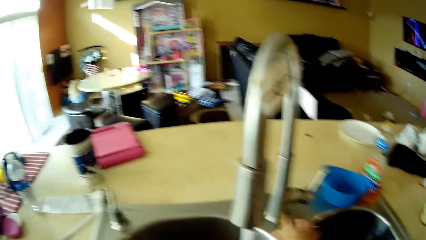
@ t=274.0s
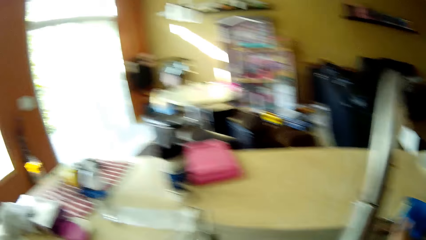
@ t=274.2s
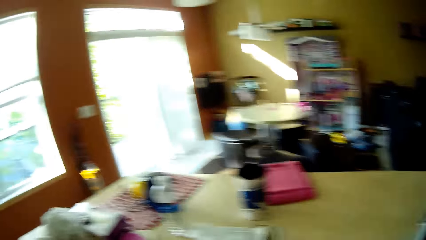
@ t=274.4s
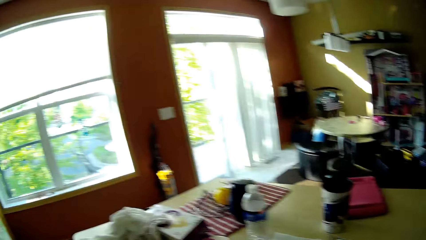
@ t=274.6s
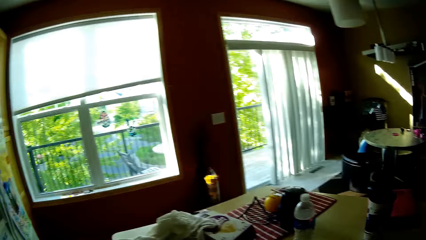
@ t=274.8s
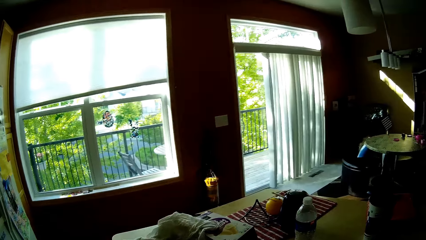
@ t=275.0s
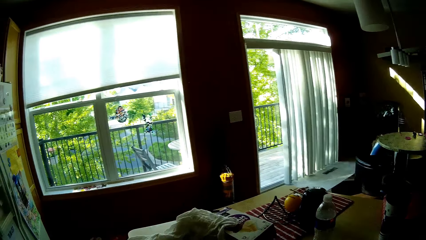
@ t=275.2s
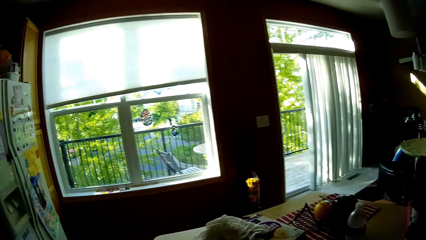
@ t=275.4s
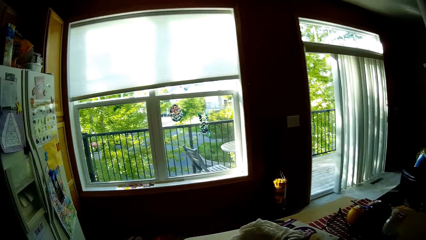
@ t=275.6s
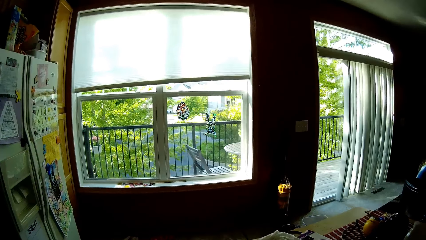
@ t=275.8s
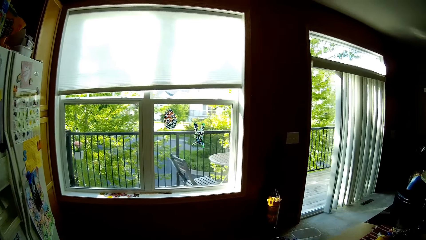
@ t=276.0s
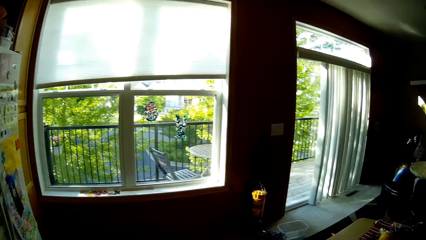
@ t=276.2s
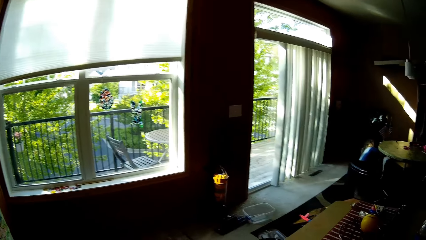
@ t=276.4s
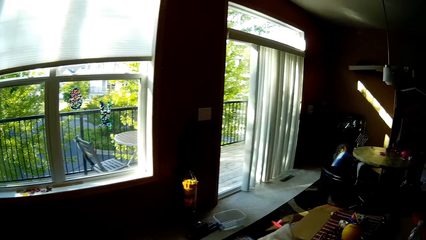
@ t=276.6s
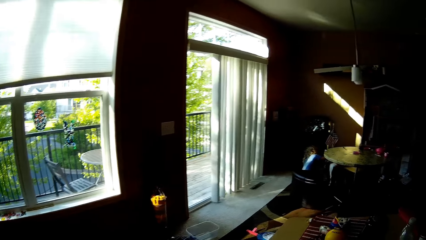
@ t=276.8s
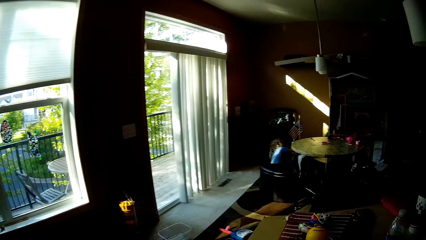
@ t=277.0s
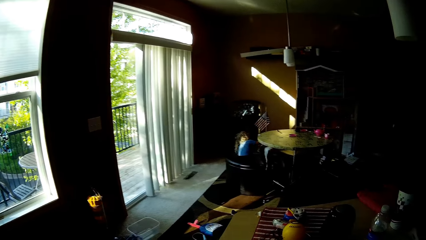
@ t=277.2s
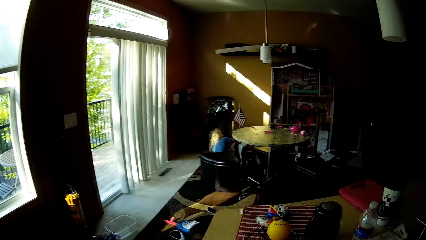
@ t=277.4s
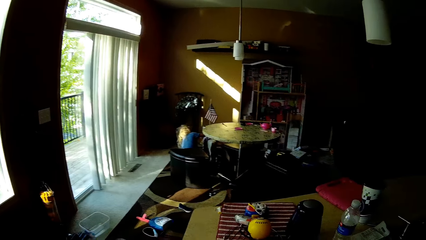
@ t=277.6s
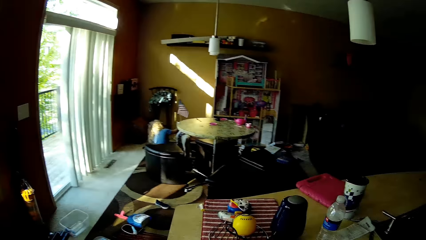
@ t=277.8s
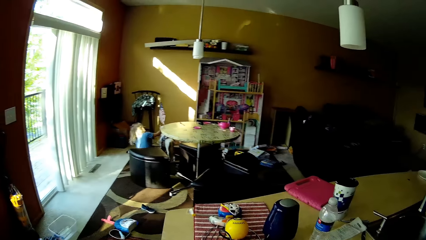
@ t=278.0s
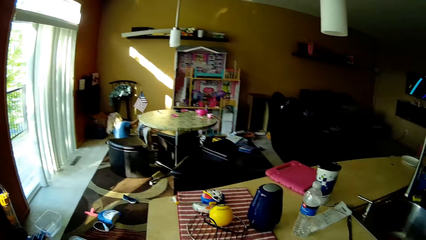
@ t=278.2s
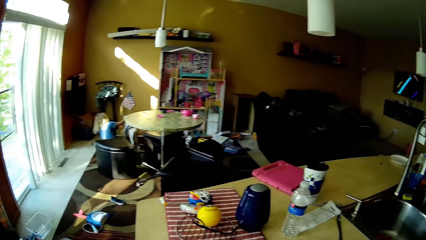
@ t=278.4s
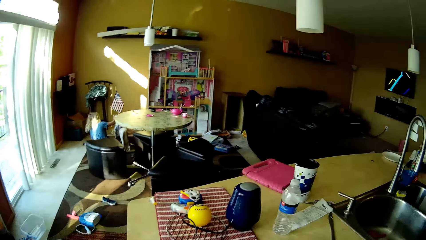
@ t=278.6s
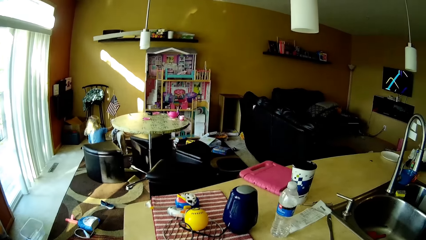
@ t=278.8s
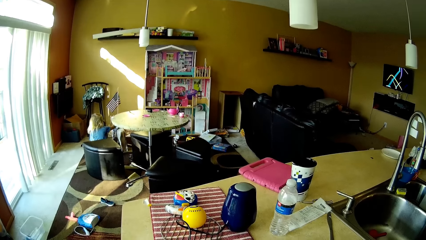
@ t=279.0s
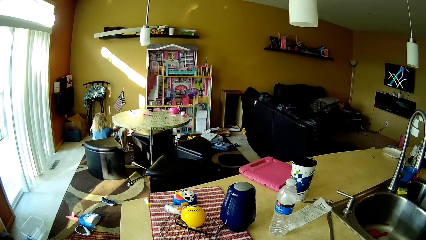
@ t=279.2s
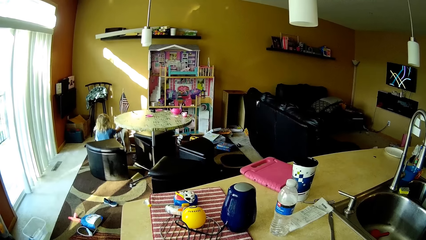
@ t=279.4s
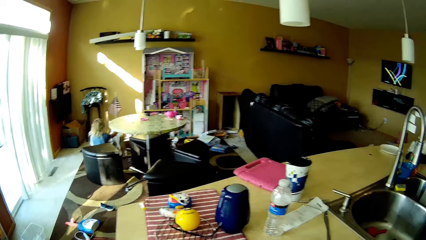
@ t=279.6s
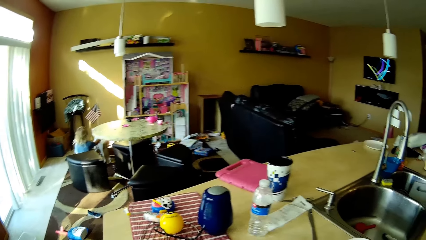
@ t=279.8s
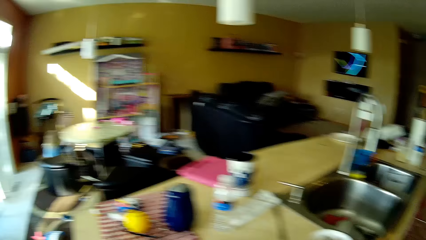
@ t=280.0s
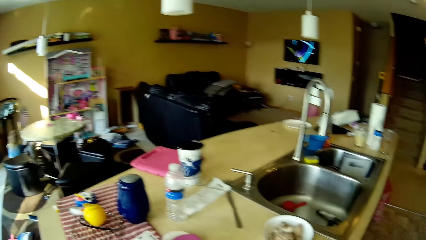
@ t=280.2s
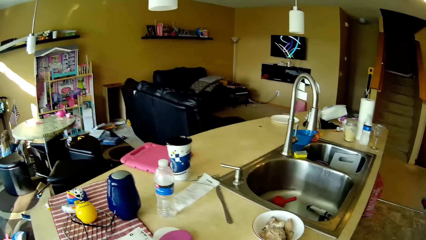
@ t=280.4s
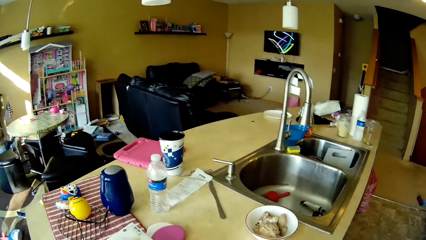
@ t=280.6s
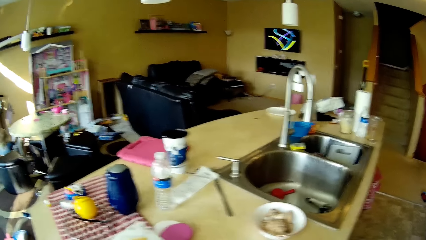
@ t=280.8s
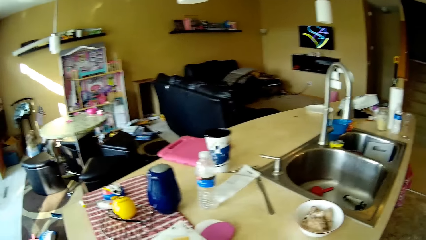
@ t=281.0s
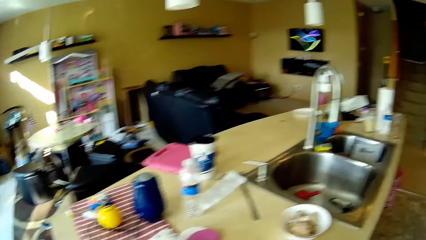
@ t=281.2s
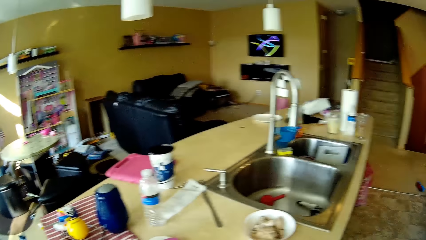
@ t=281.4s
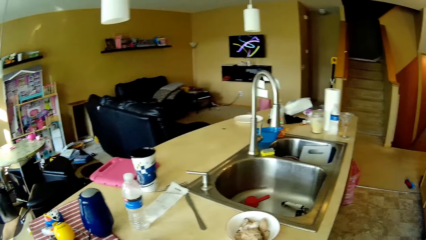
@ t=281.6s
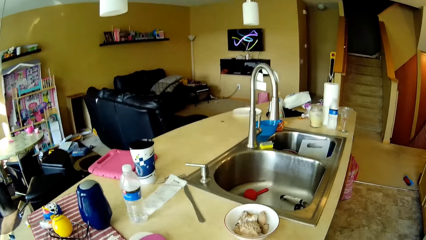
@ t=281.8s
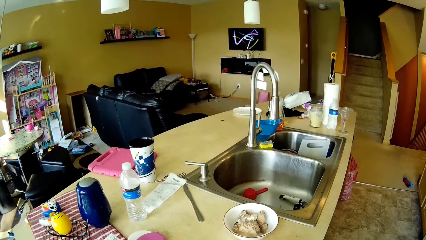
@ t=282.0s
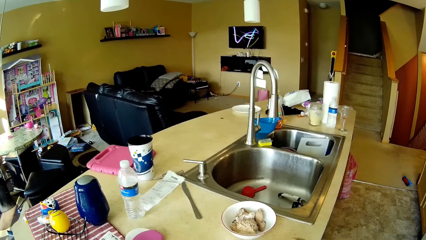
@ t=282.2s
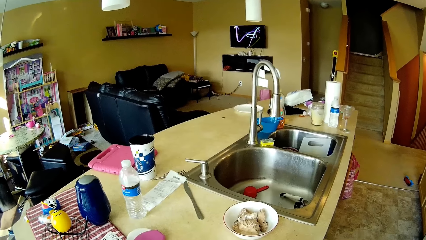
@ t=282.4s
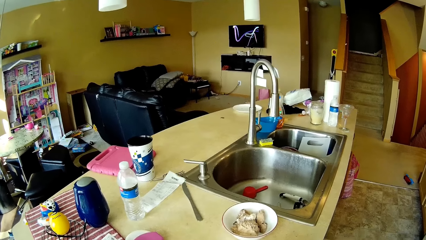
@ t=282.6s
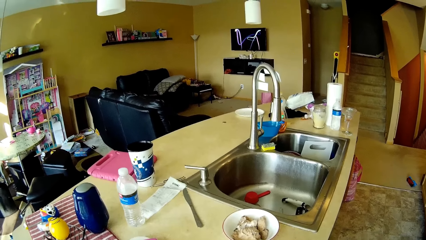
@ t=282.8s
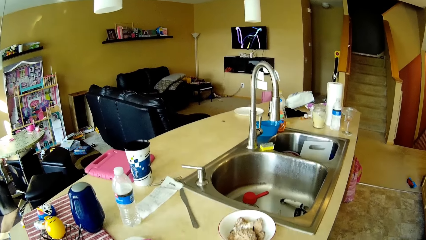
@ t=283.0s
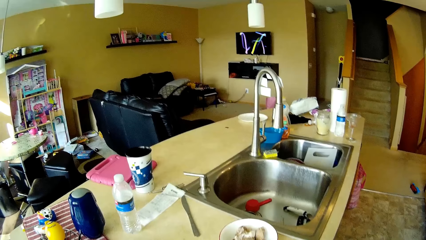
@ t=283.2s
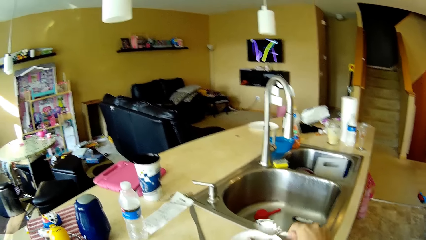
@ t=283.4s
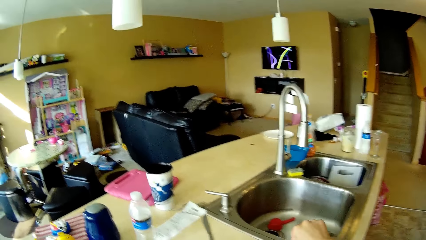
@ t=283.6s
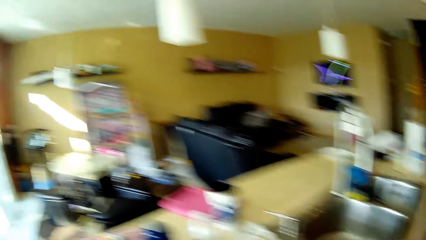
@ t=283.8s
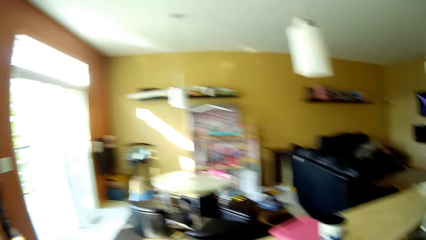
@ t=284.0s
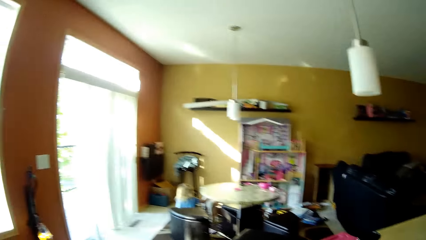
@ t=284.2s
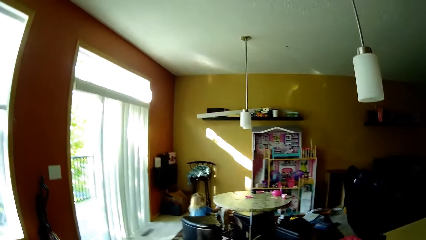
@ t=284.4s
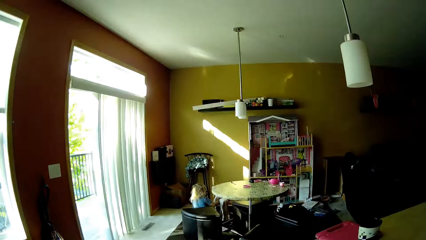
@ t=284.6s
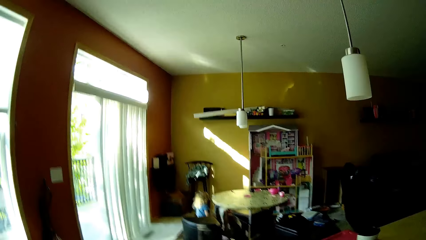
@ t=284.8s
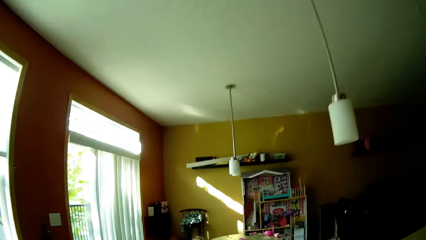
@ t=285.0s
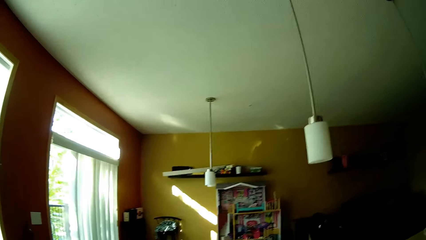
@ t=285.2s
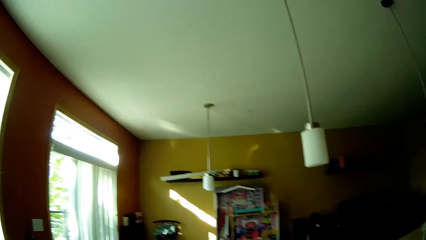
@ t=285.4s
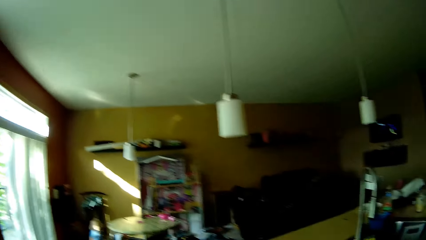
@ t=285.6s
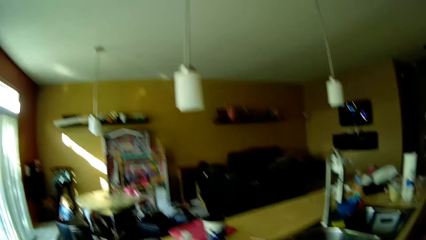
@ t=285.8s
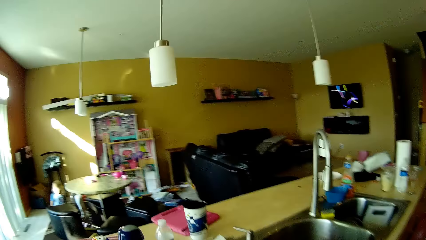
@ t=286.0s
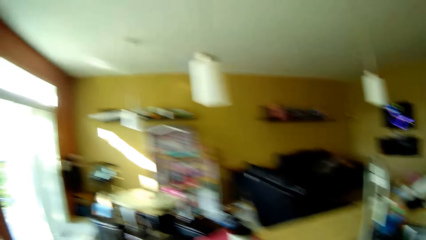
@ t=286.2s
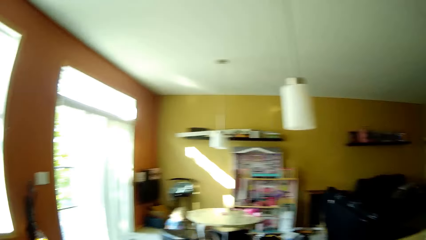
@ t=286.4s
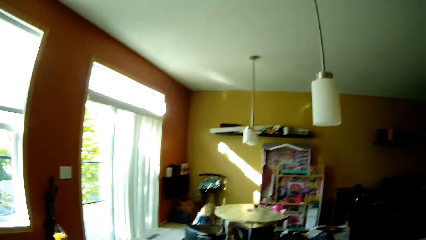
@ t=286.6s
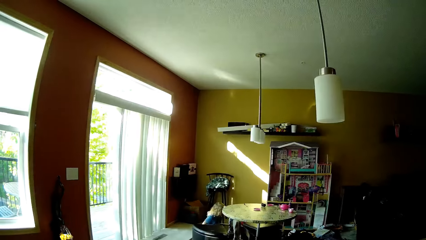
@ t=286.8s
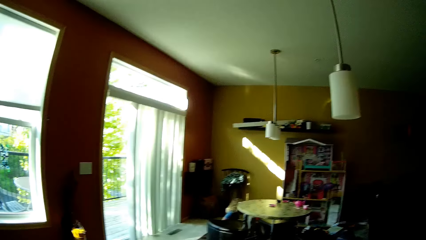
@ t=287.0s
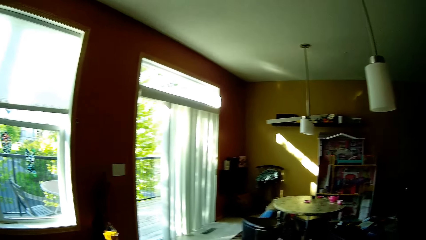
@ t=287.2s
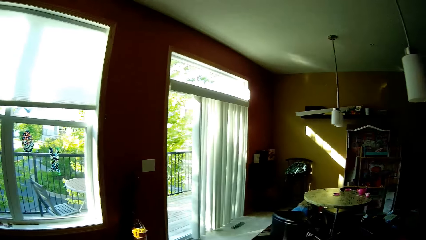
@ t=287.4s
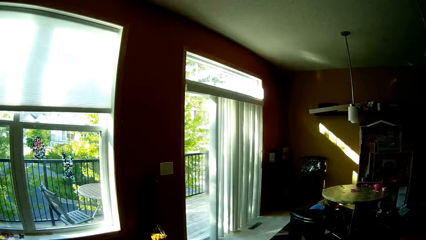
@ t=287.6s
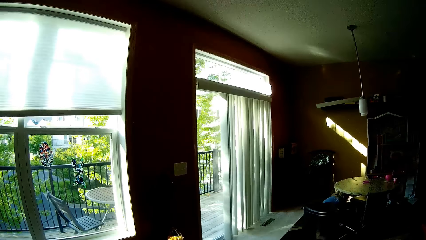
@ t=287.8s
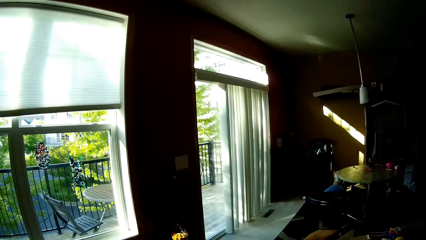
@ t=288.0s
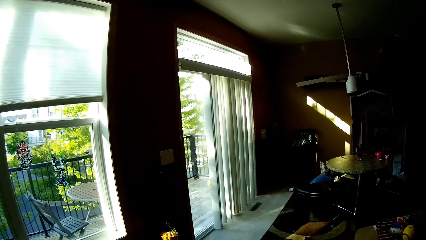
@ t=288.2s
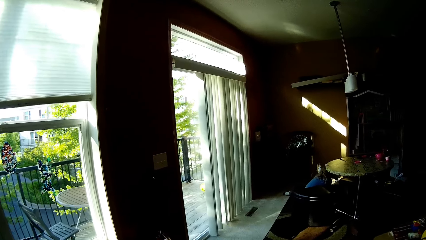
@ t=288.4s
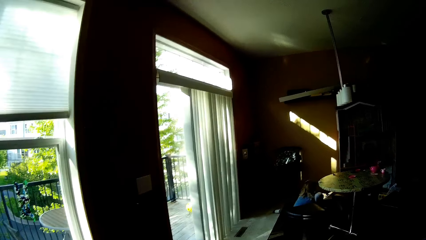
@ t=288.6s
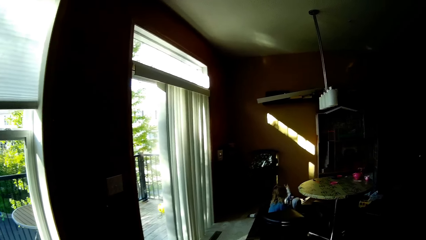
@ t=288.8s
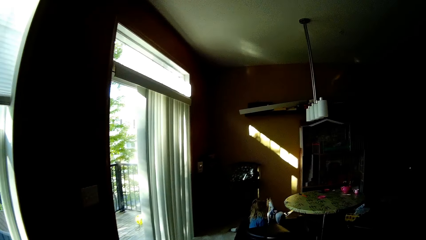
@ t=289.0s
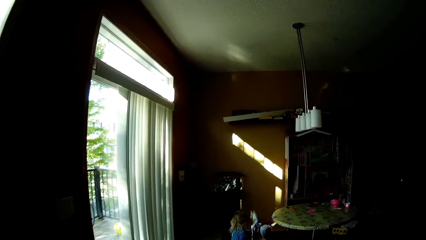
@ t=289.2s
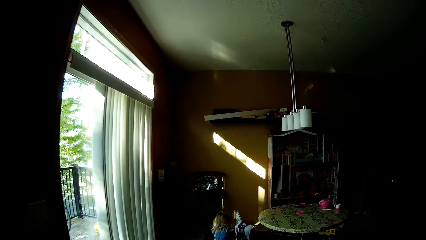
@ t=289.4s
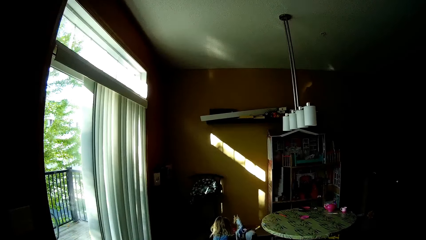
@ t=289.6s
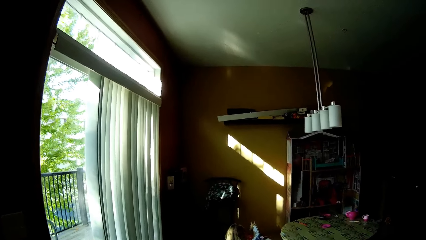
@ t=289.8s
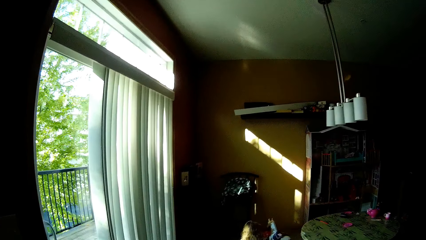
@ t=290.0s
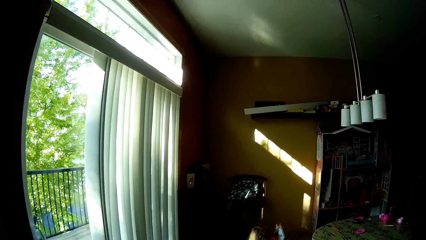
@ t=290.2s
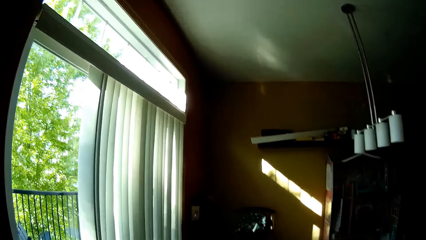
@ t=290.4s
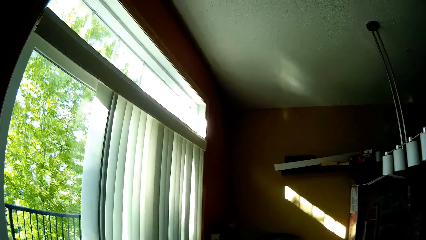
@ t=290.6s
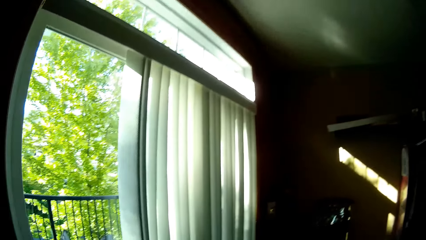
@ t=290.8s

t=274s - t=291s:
The camera wearer drops the foam on the kitchen sink with her right hand. She closes the tap. She moves around. She puts the spoon on the white bowl on the kitchen counter with her right hand.
